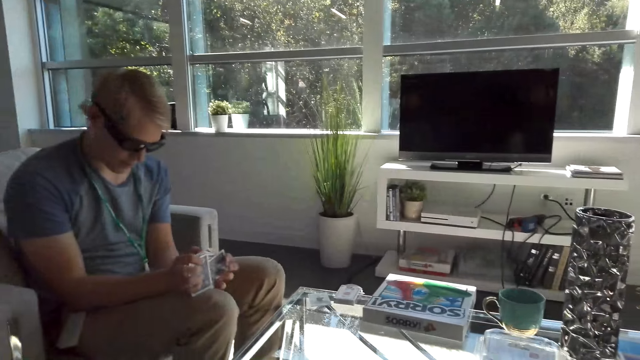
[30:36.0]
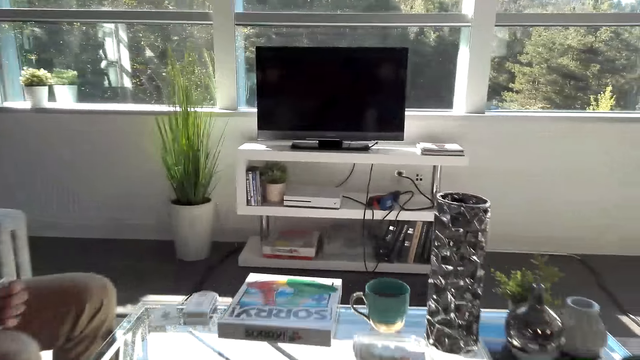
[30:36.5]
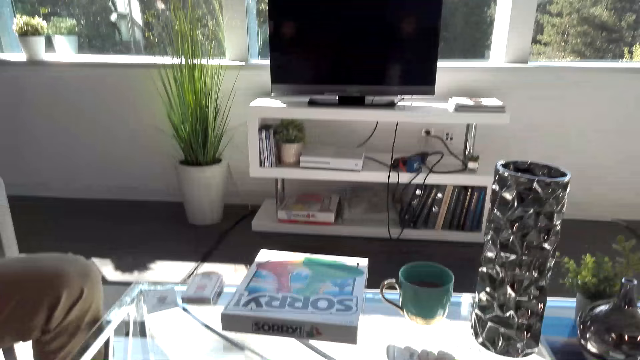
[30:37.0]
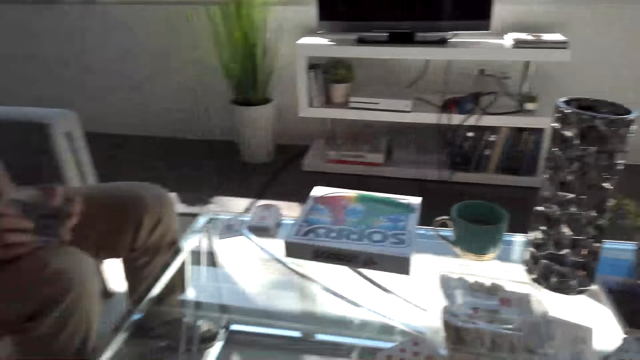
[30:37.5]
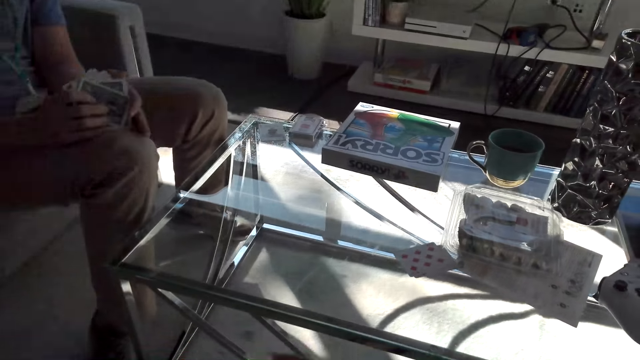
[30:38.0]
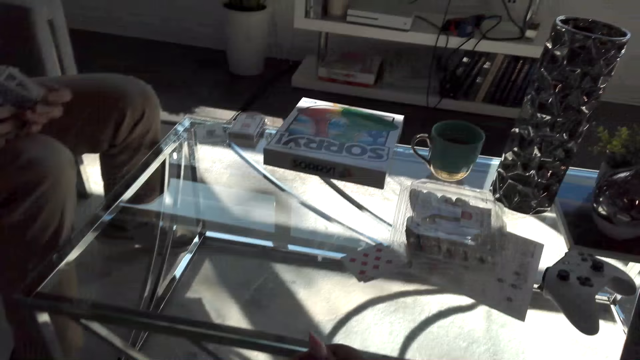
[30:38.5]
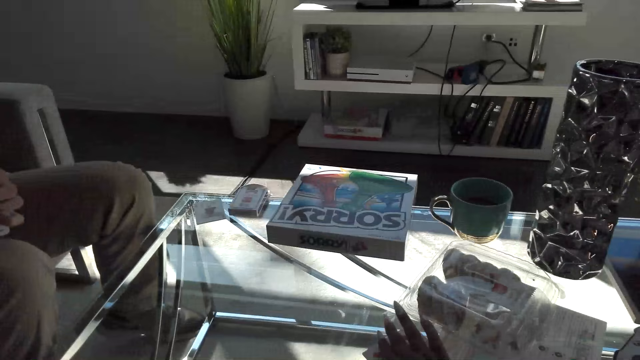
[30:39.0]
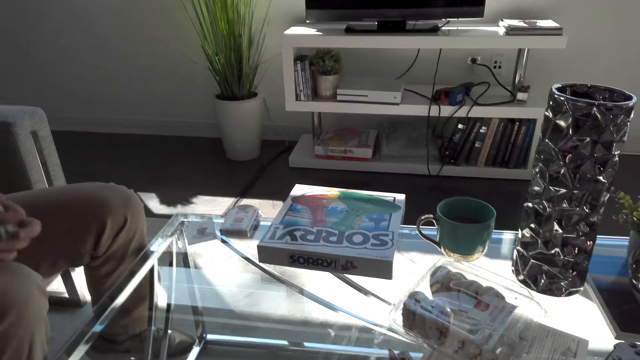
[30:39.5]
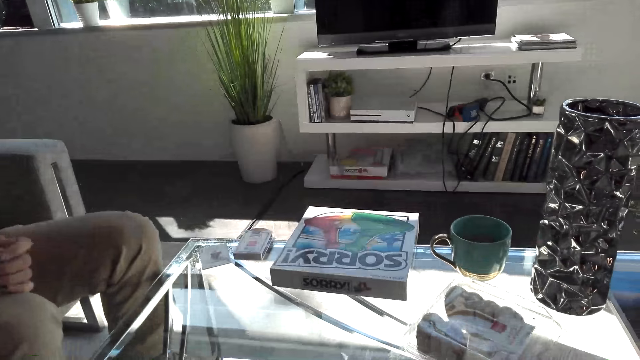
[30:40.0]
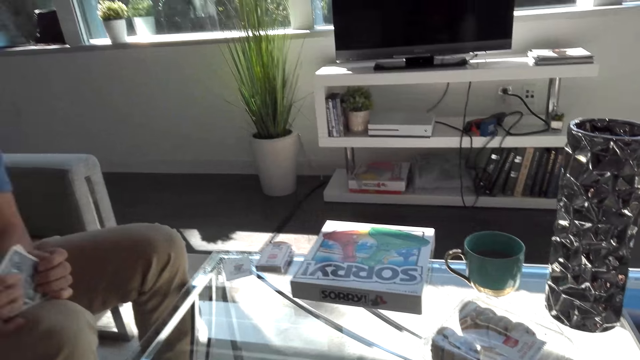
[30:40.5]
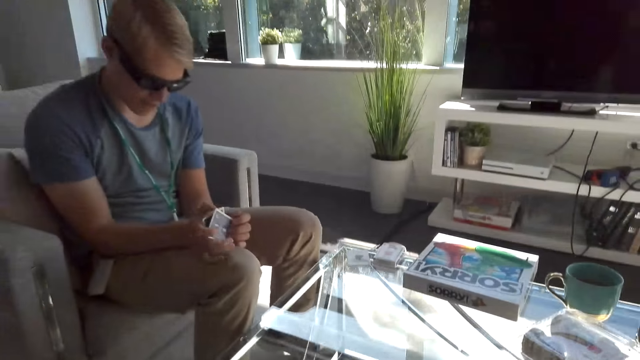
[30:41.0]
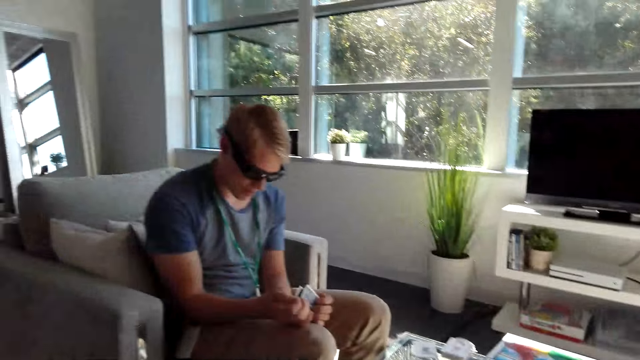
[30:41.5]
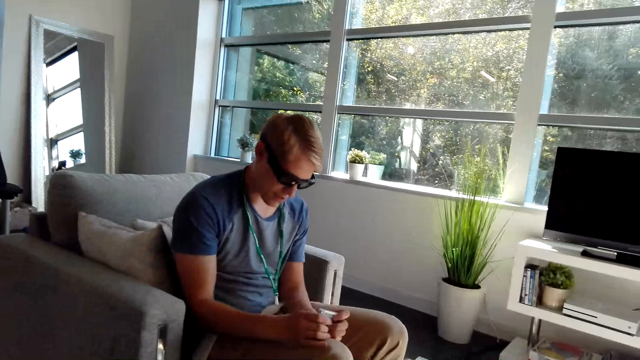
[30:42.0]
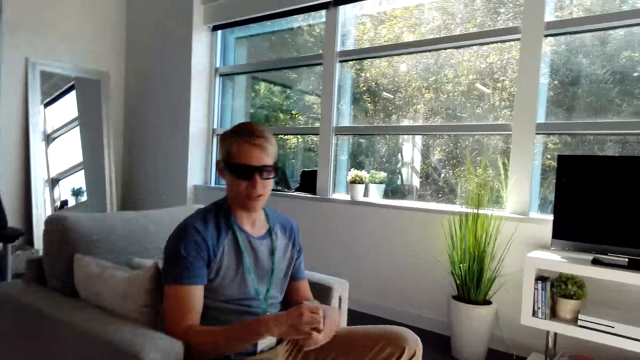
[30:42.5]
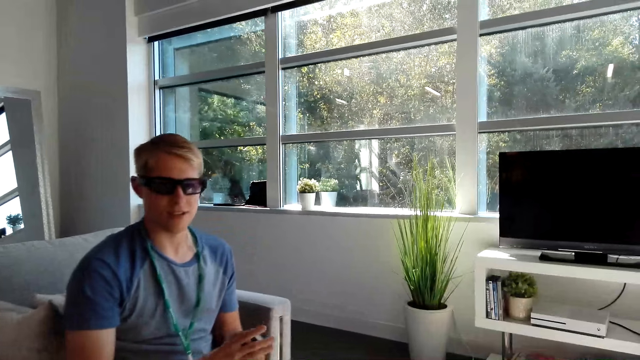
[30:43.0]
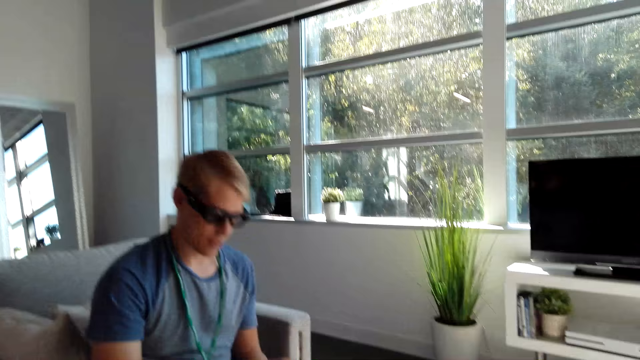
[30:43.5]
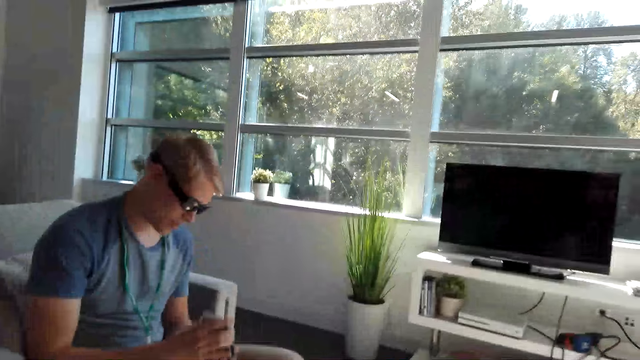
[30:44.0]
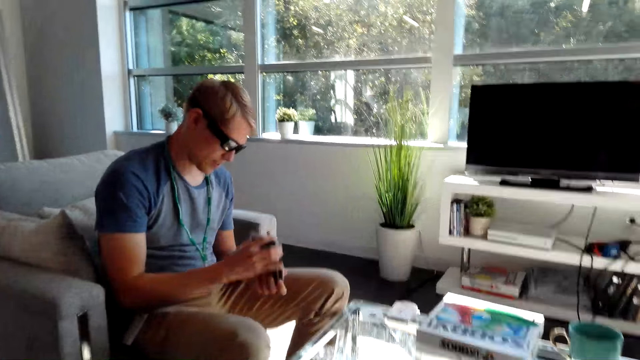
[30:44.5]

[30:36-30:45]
A male arranges cards. The male converses with the camera wearer. The male arranges the cards.

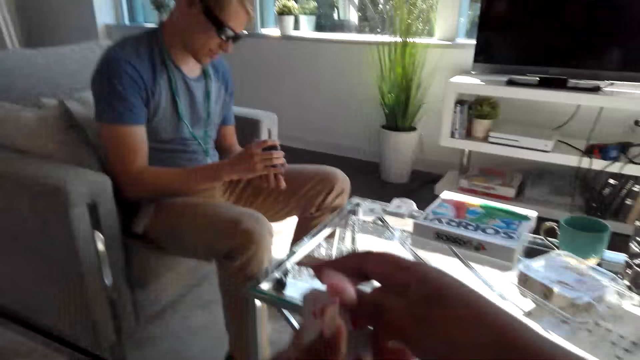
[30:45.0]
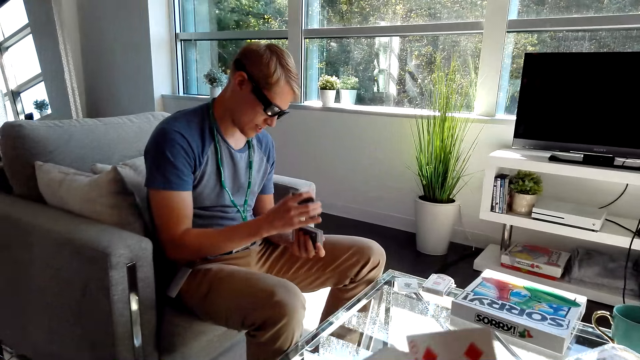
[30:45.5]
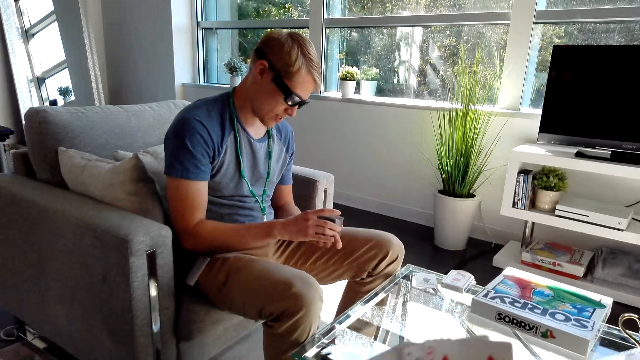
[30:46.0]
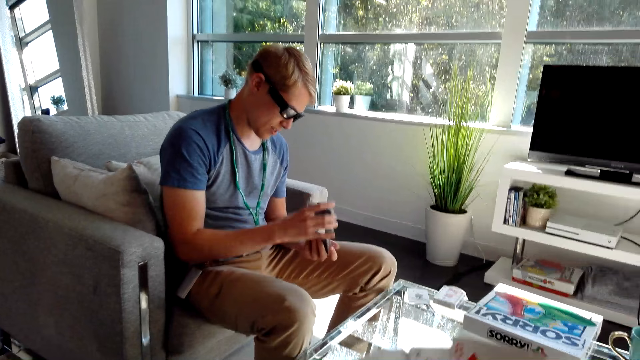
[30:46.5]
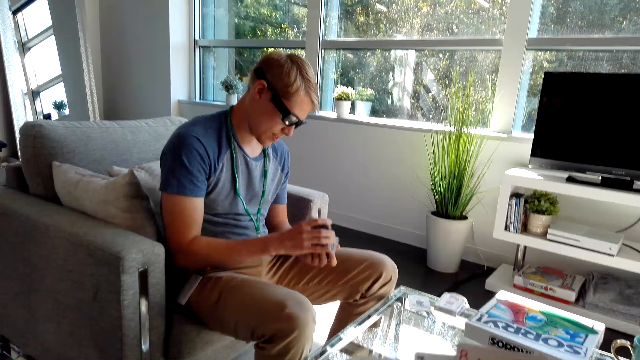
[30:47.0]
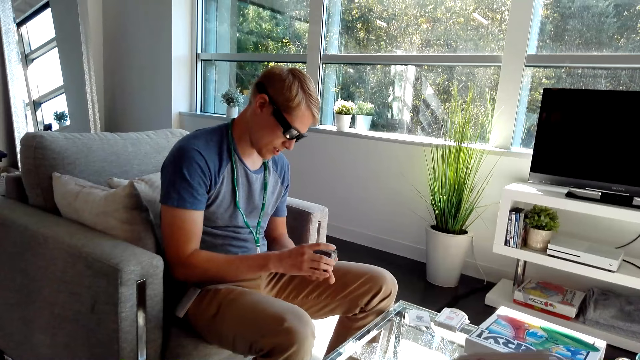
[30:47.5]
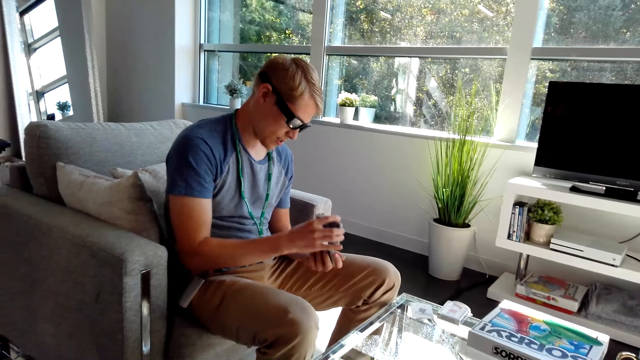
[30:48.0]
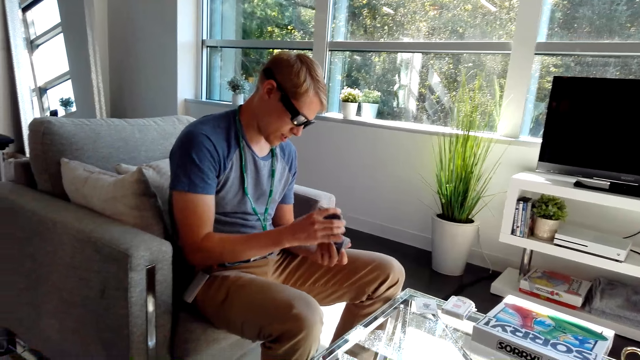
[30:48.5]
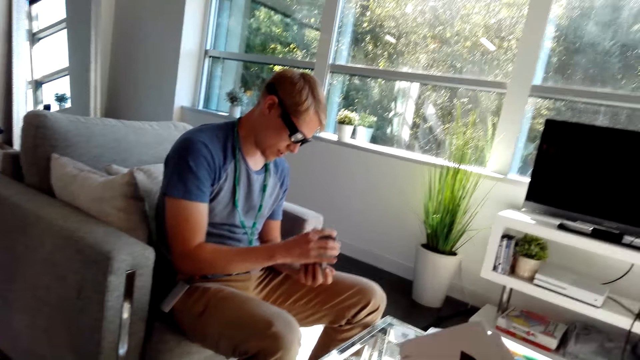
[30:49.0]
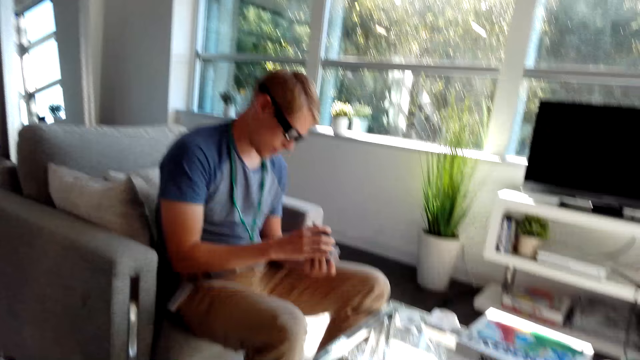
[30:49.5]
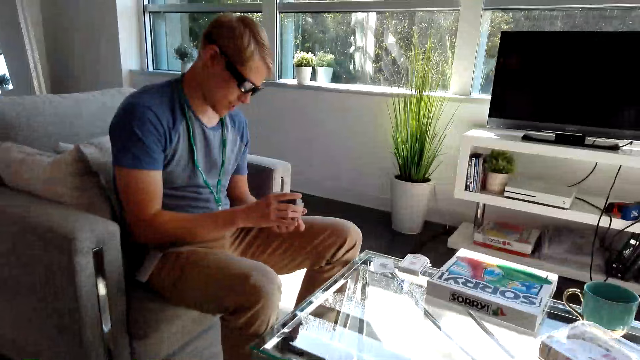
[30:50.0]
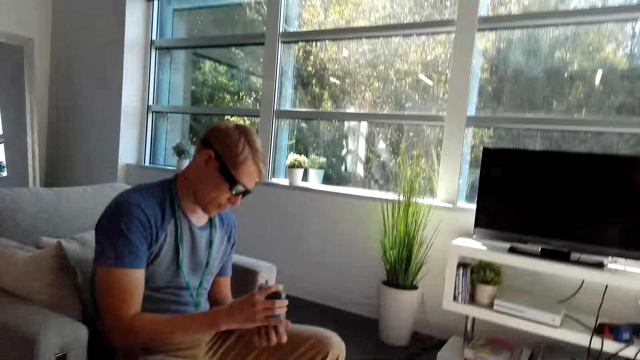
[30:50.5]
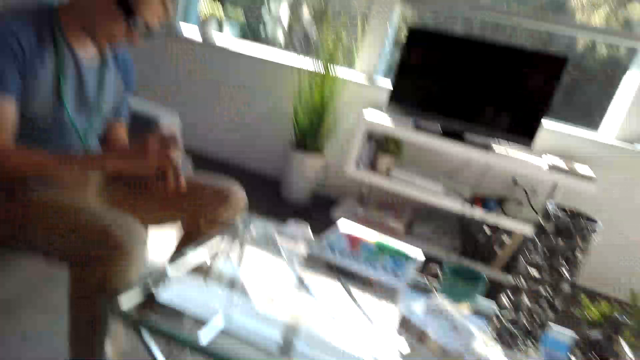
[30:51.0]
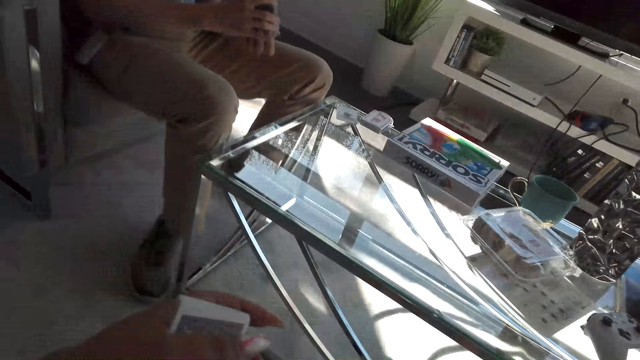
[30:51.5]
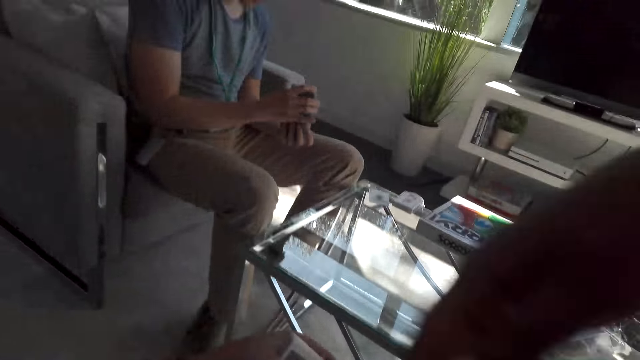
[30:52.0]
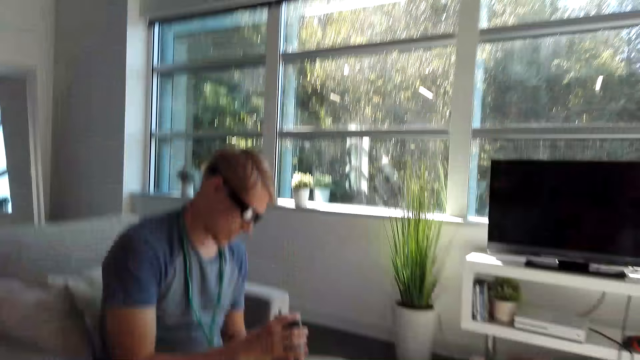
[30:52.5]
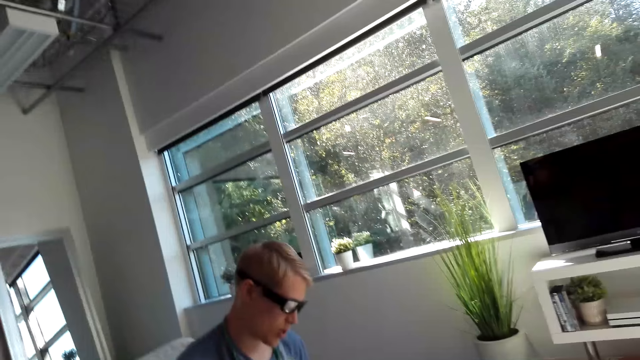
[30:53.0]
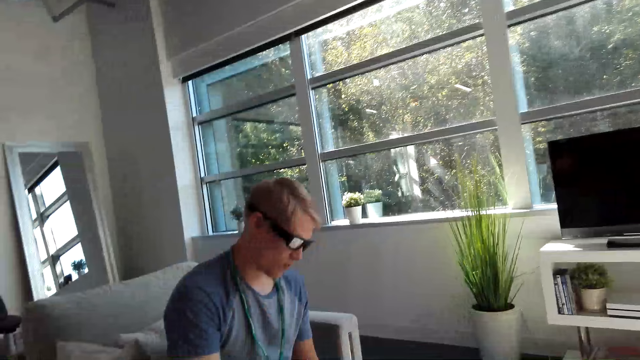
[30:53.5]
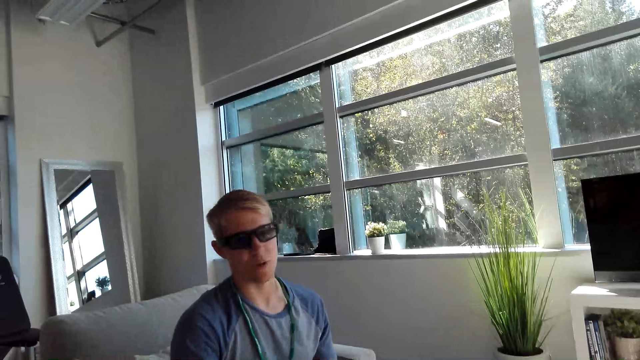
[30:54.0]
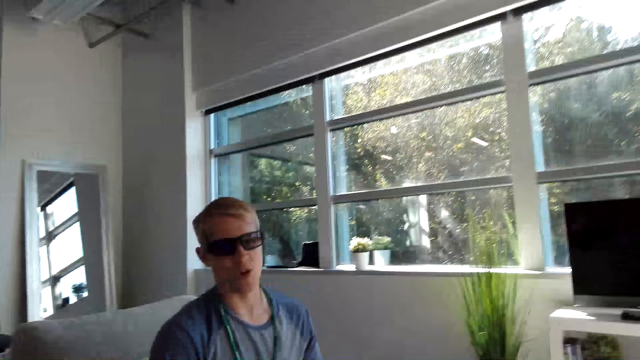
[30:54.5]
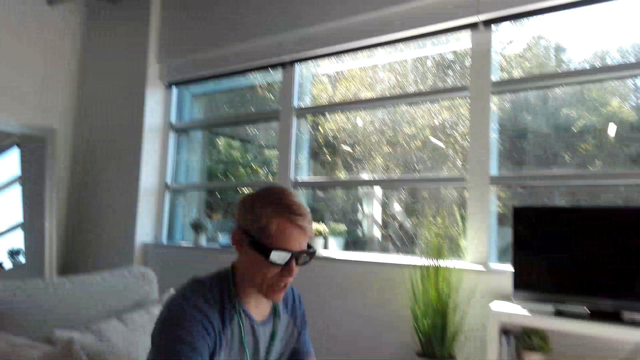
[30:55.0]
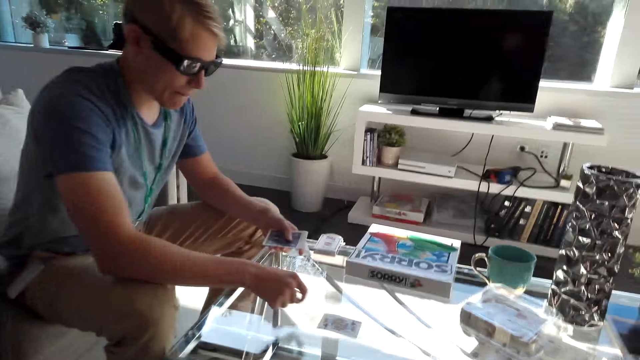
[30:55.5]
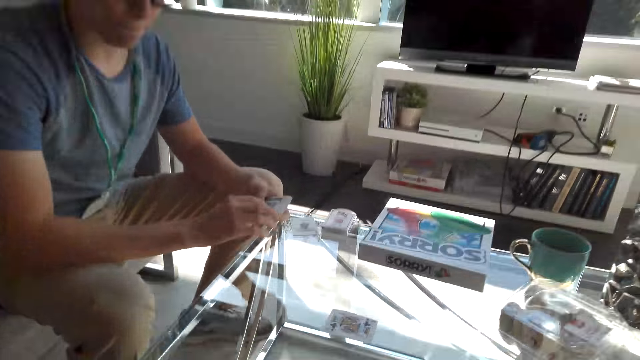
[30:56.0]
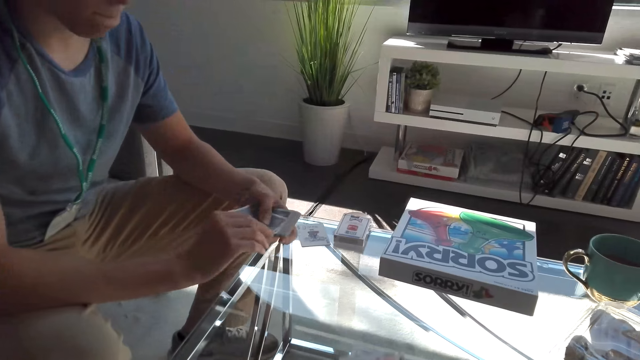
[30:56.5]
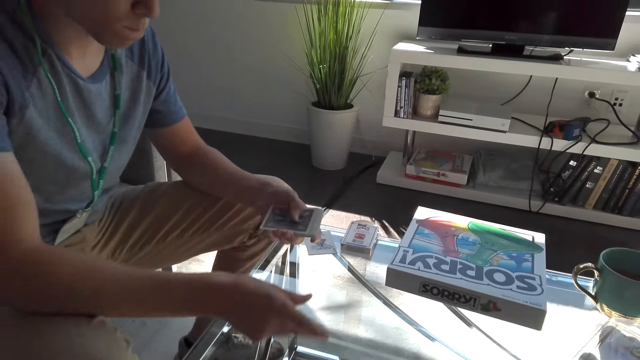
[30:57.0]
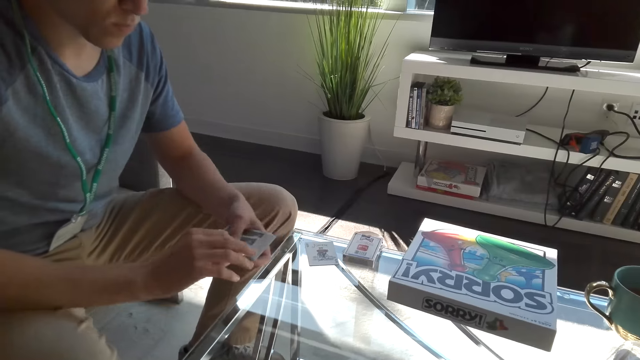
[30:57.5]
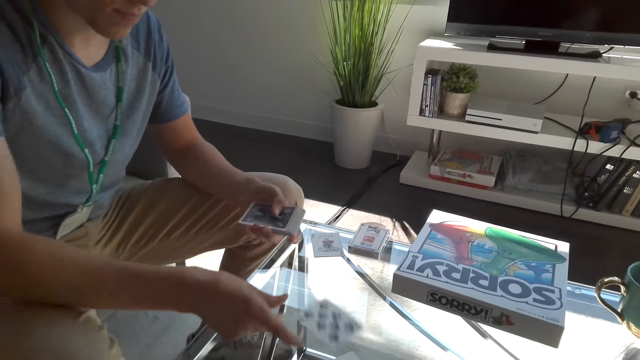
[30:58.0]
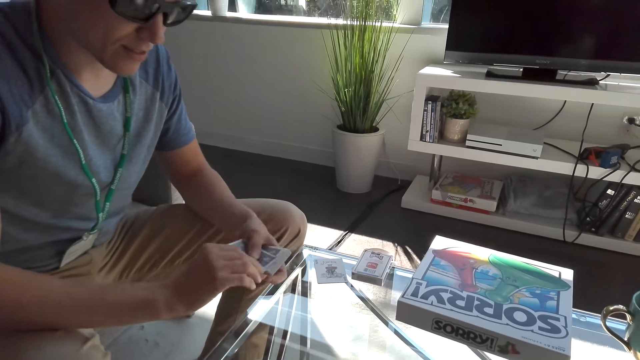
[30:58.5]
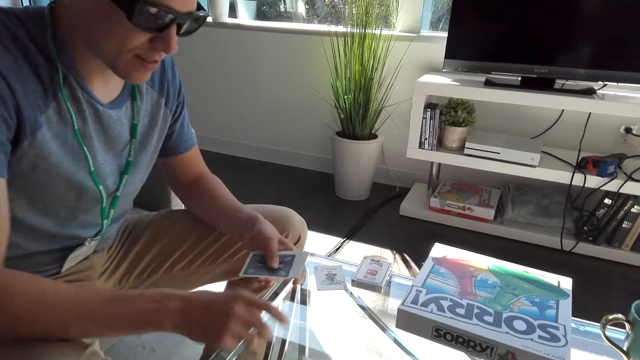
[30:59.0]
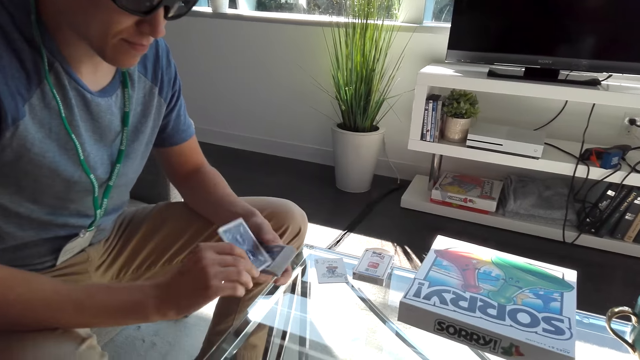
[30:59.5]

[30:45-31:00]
The camera wearer arranges cards. A male shuffles the cards. The camera wearer converses with the male. She arranges the cards on her hands. She adjusts her body. The male converses with the camera wearer. The male shares the cards on the table. The camera wearer places her hand on the table. The male shares the cards on the table. The camera wearer plays cards with the male.
